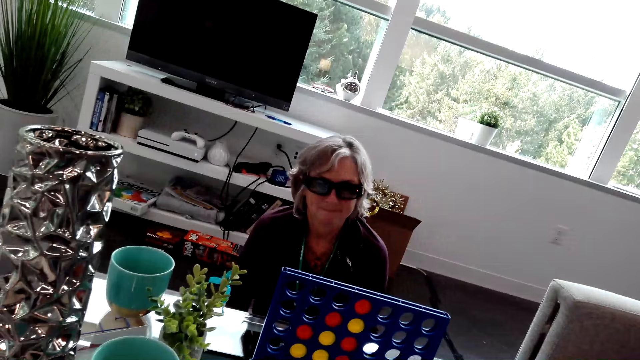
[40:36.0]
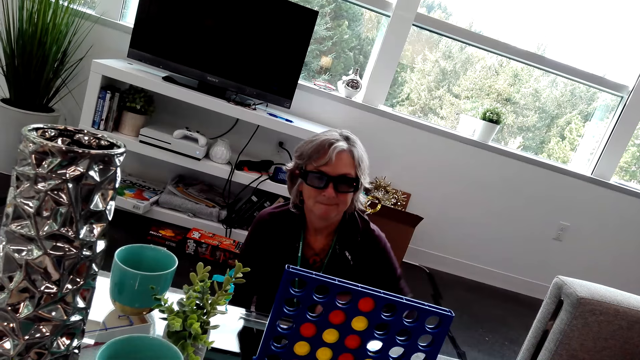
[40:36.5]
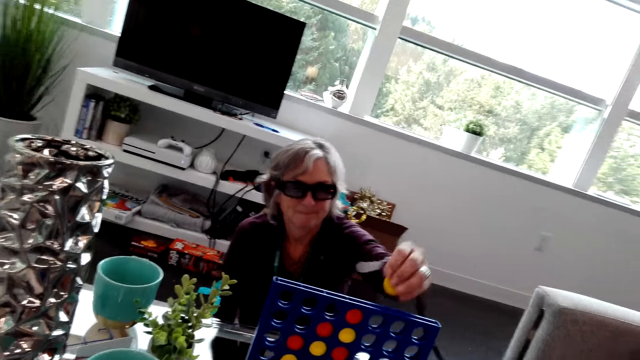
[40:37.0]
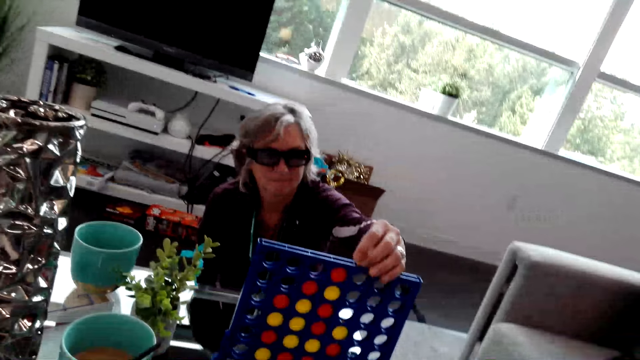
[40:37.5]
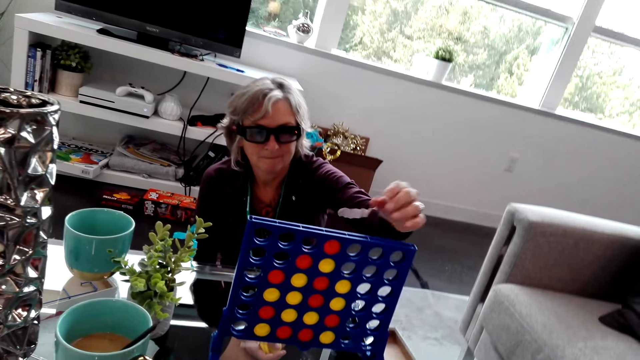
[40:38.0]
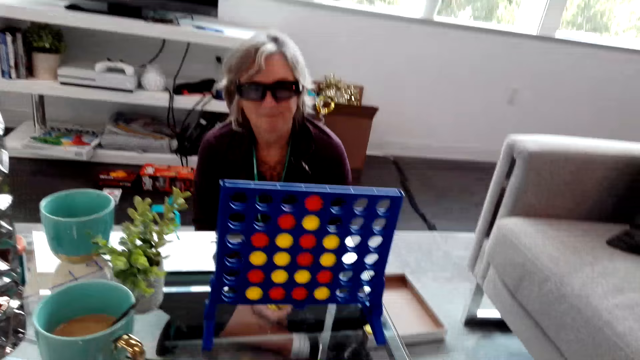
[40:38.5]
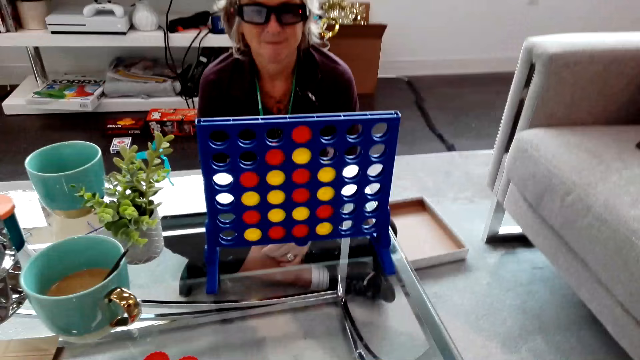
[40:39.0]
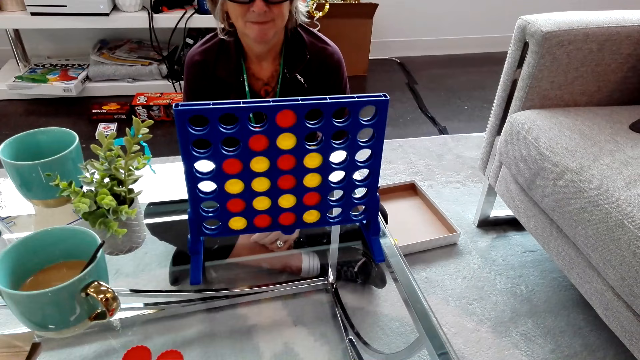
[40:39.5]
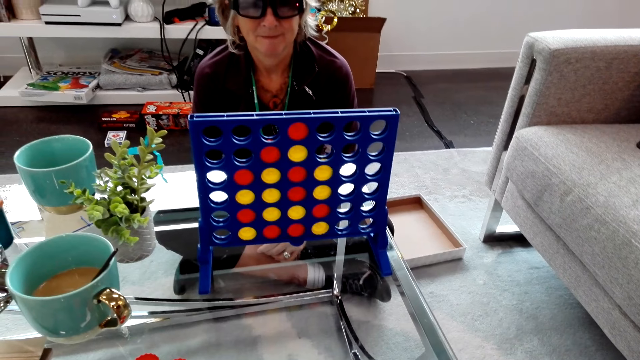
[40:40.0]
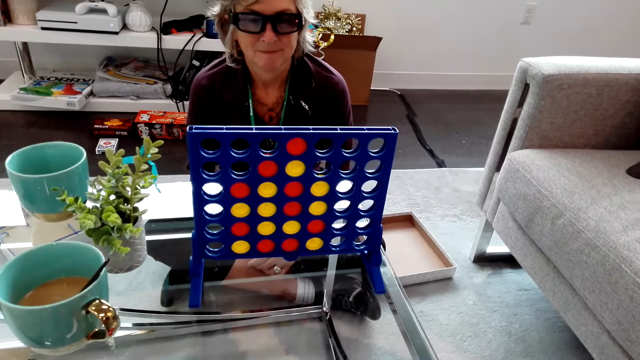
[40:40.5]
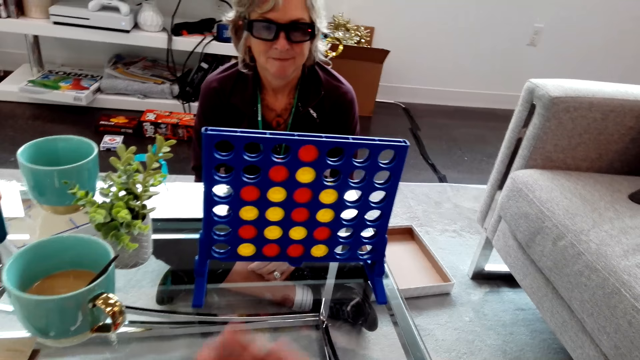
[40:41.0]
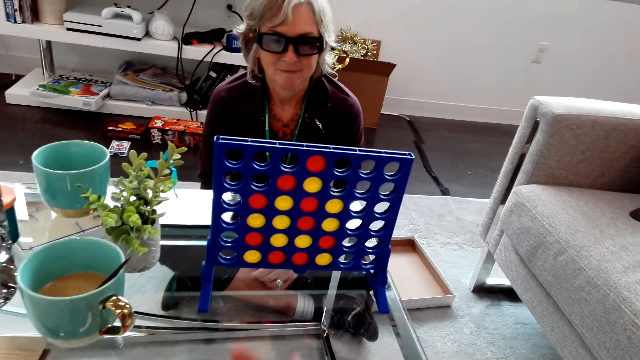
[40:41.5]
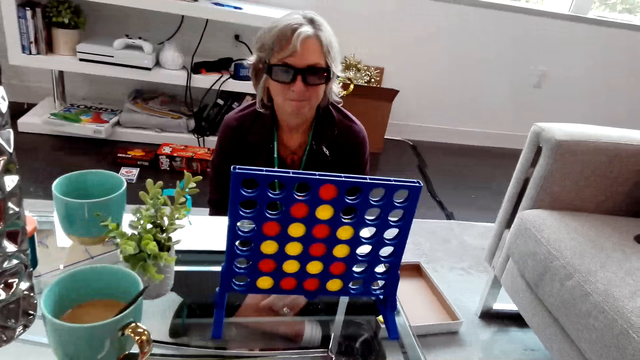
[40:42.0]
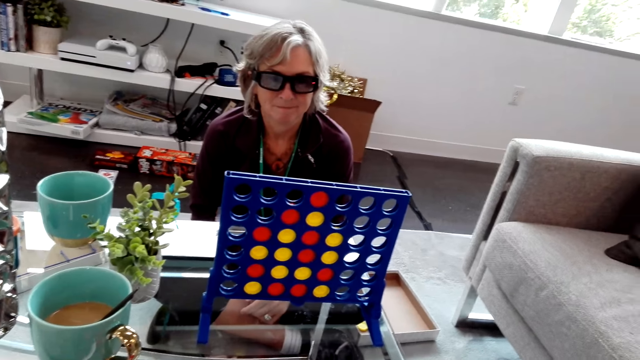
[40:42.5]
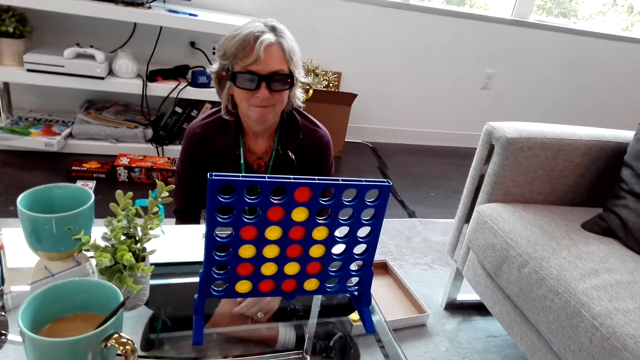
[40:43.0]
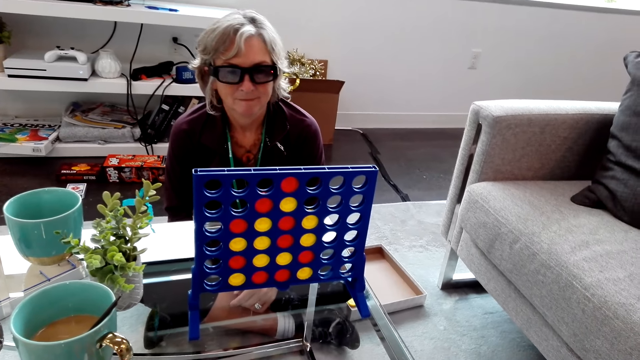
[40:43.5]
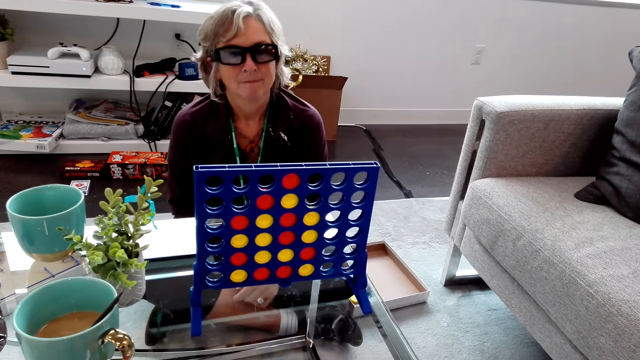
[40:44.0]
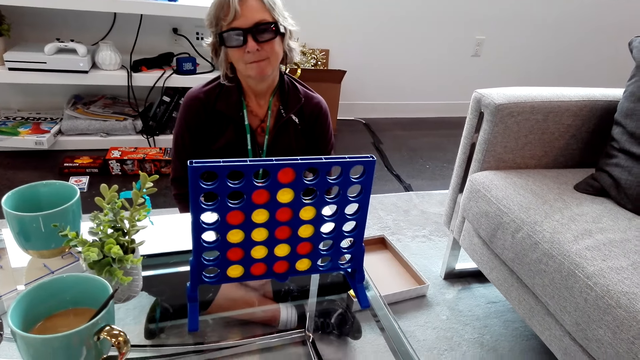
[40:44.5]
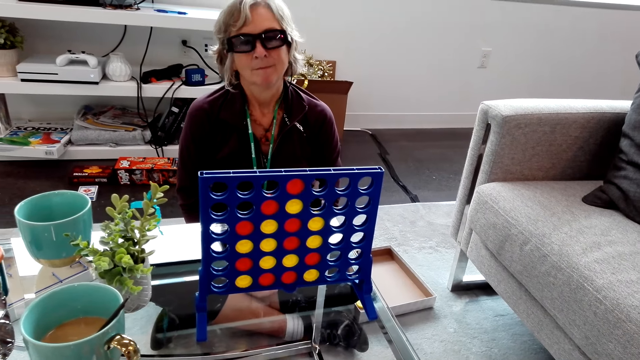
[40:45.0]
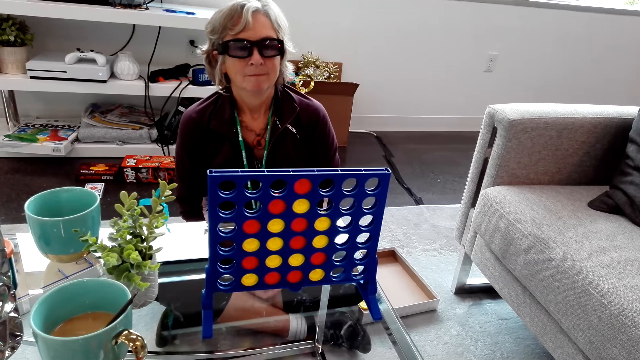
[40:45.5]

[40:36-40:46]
A lady plays a Connect Four game and drops a yellow piece inside the rack. The camera wearer shuffles red pieces in hand.

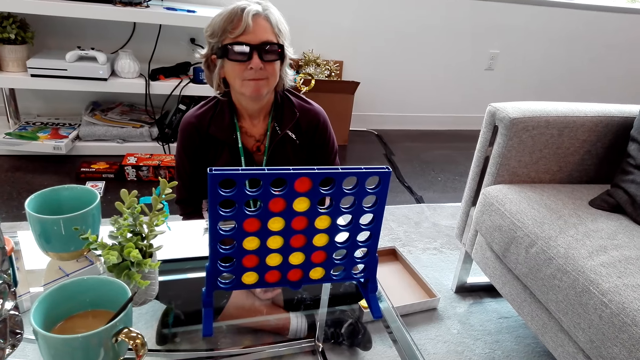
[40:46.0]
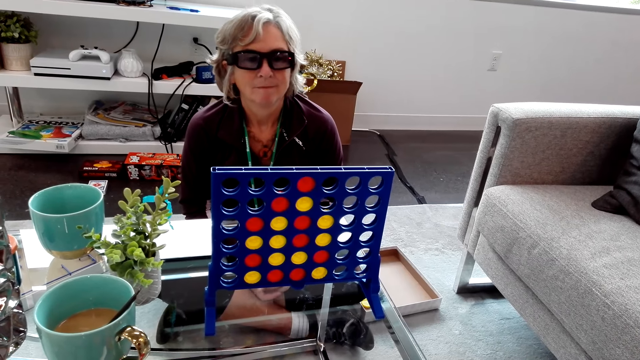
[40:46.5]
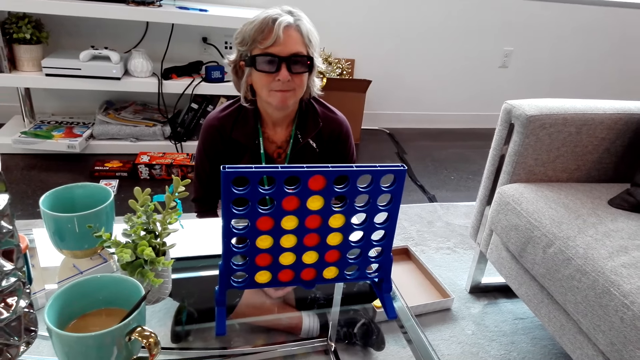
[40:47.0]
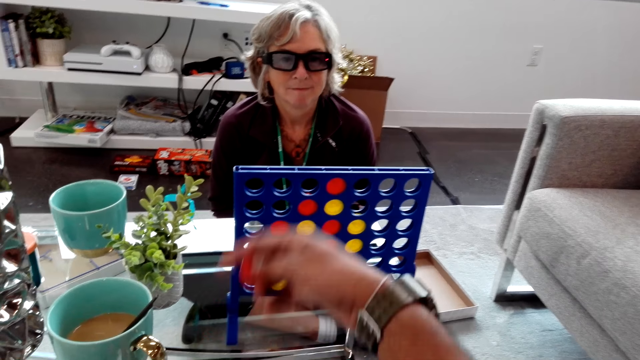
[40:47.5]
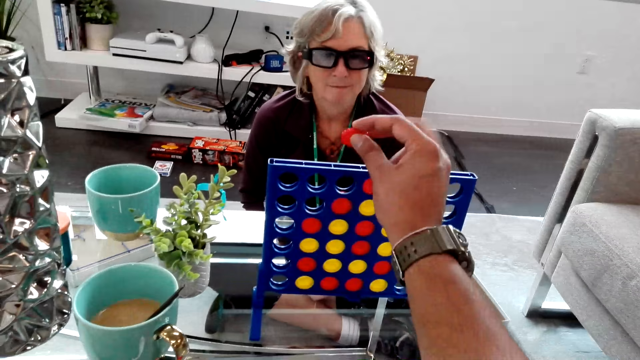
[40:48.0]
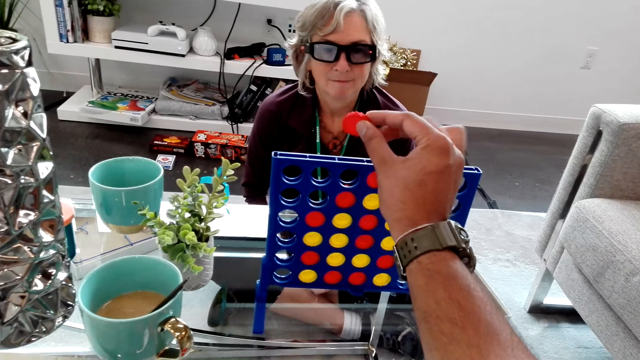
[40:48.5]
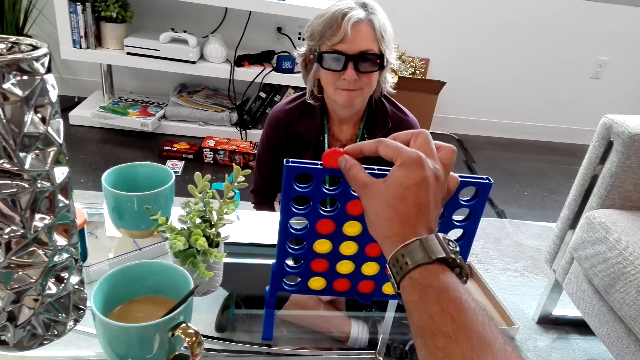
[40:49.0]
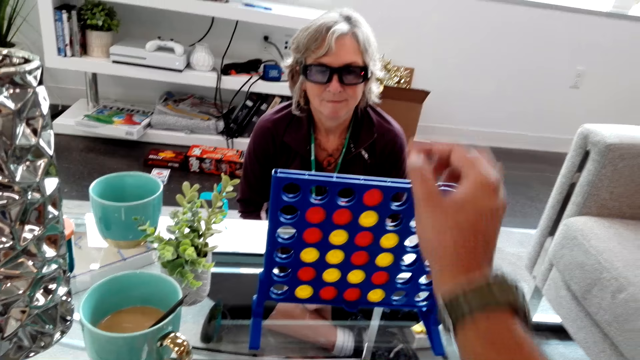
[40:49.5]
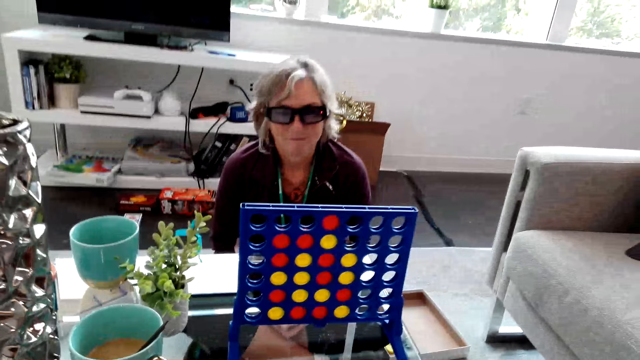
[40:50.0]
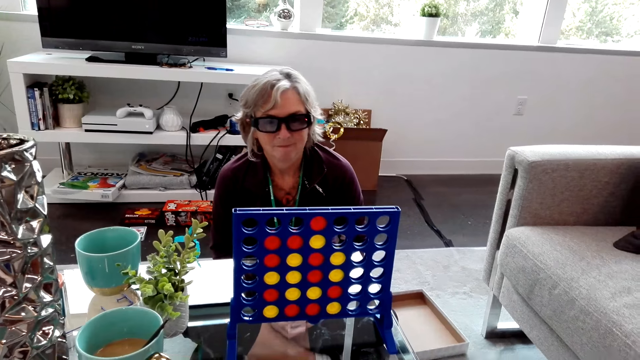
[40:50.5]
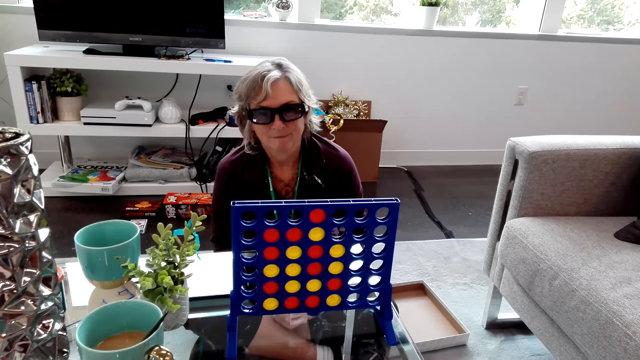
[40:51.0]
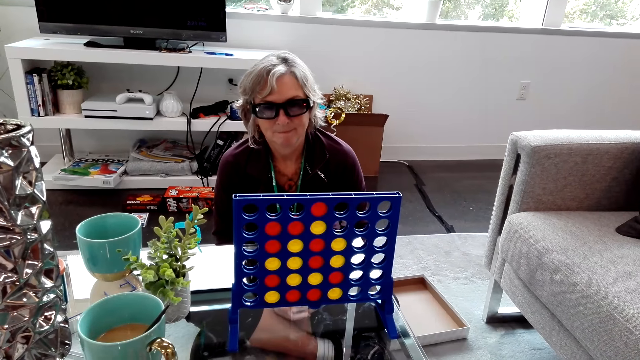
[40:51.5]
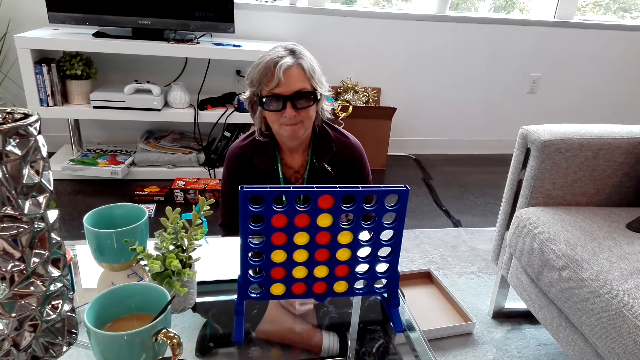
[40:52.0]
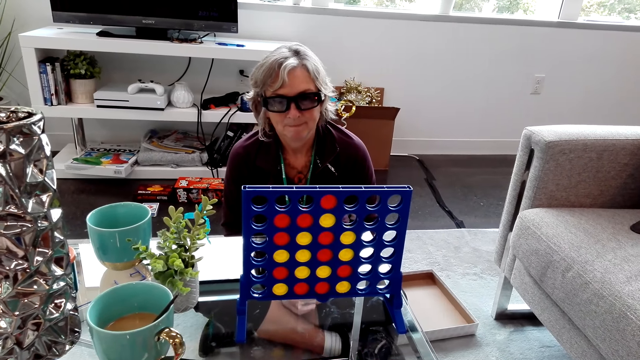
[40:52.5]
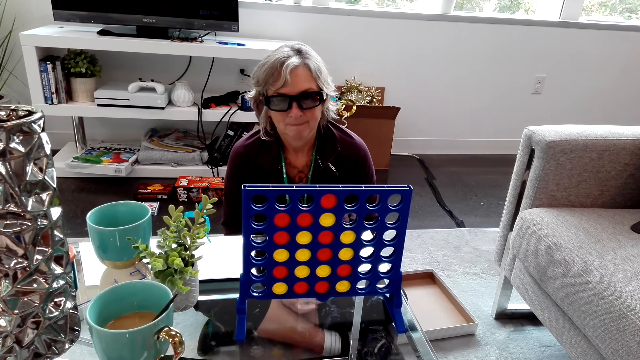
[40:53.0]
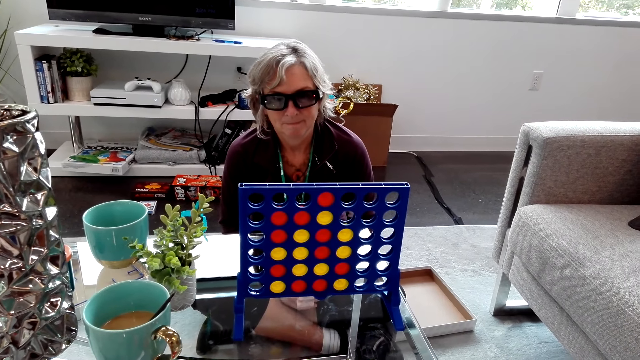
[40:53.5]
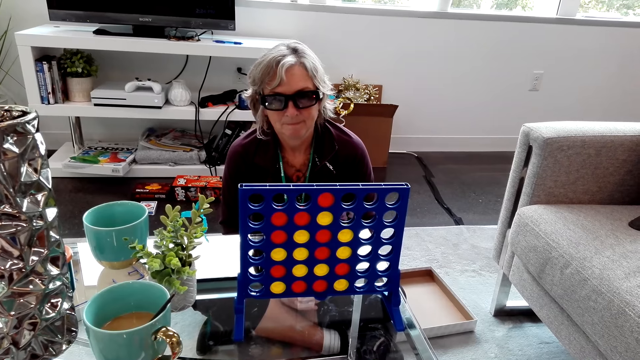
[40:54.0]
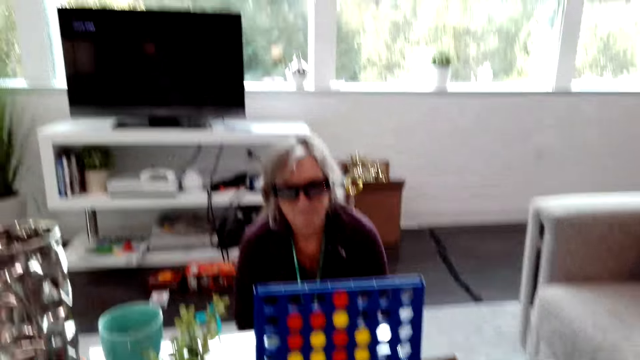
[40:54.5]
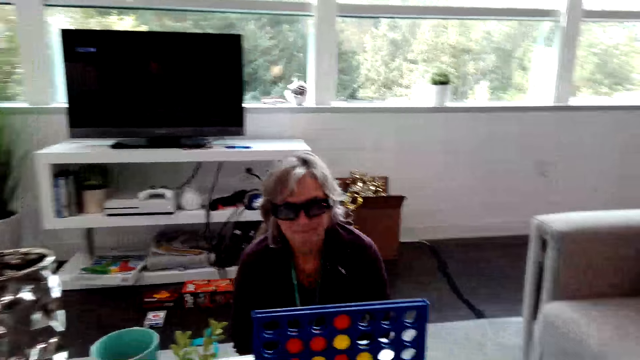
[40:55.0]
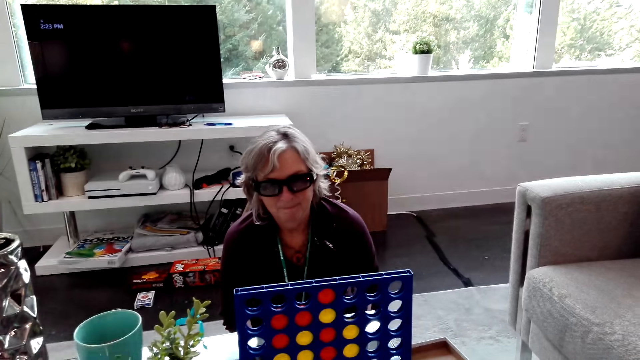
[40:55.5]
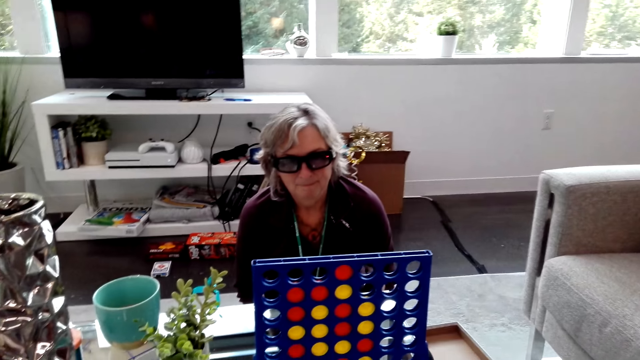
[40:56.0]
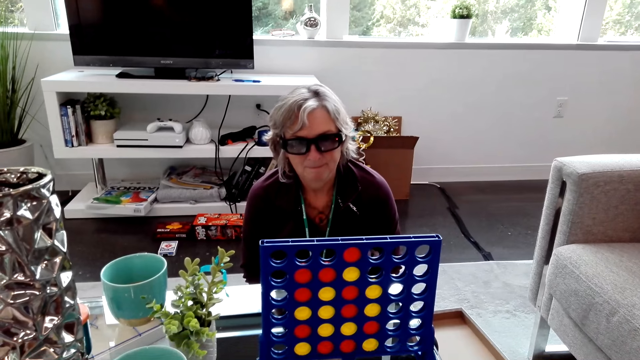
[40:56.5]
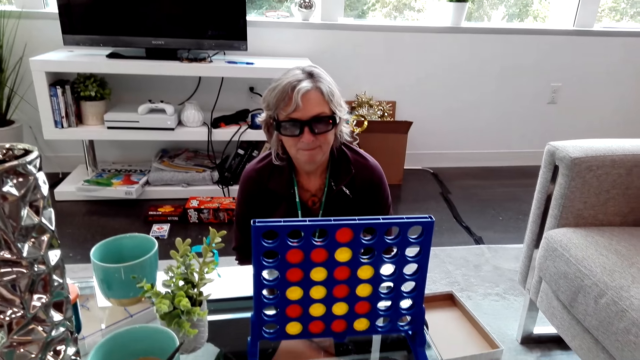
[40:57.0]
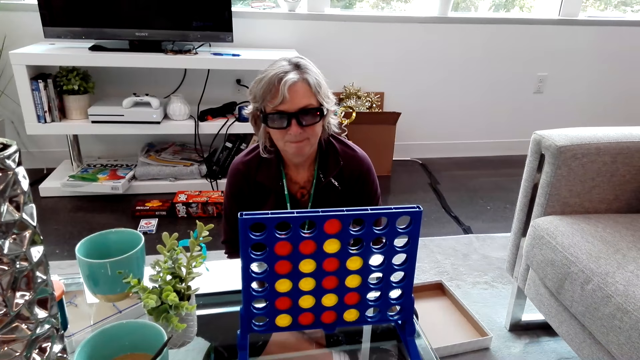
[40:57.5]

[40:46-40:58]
The camera wearer drops a piece inside the rack. He plays the Connect Four game. He removes his hand from the rack. He looks around.
